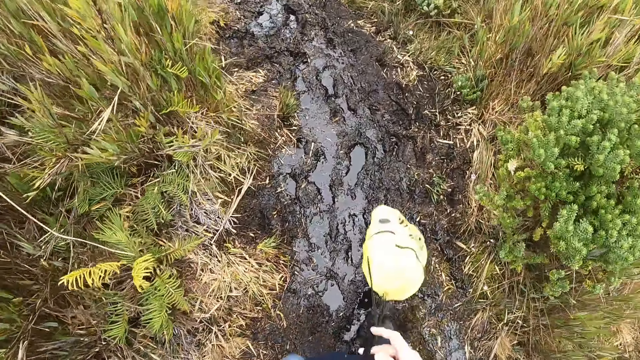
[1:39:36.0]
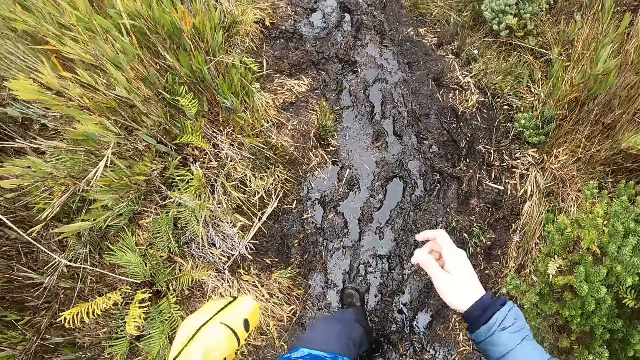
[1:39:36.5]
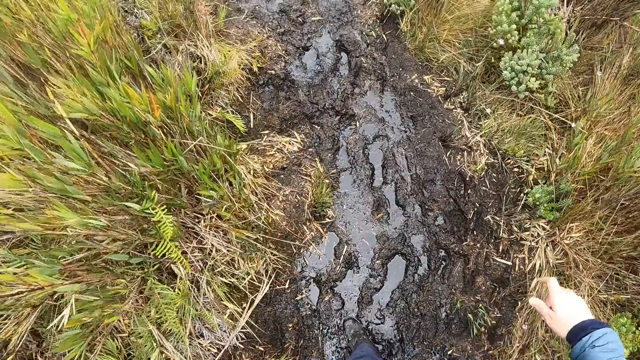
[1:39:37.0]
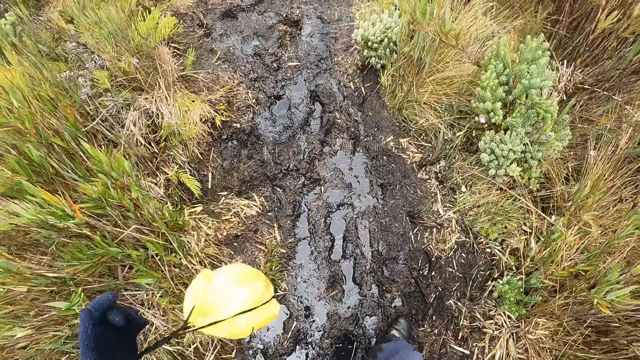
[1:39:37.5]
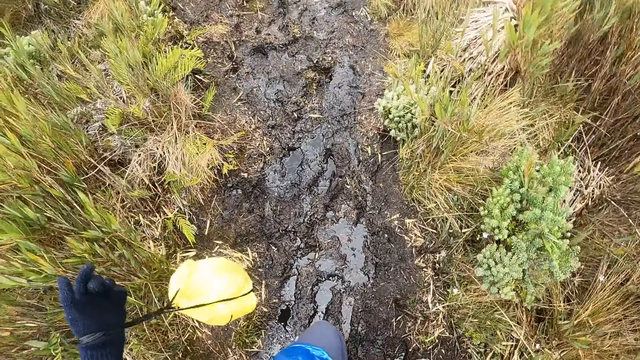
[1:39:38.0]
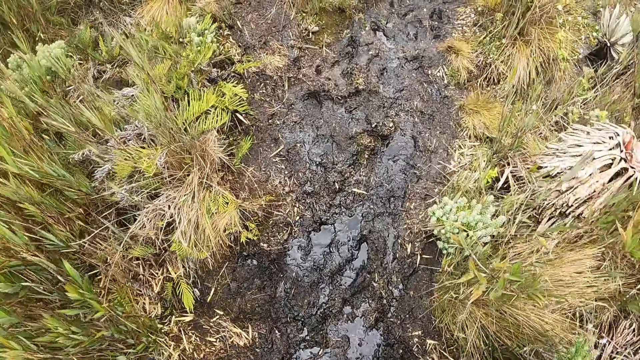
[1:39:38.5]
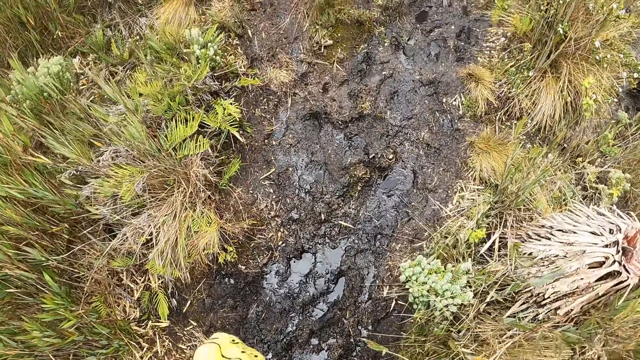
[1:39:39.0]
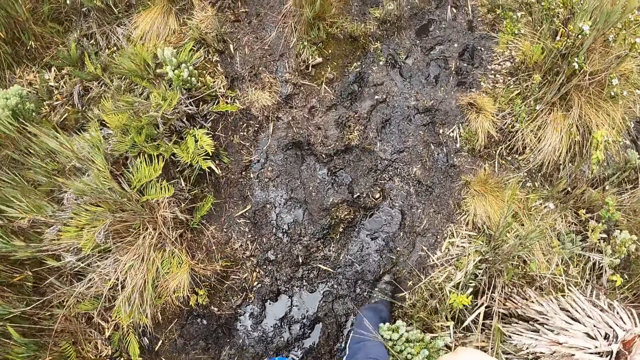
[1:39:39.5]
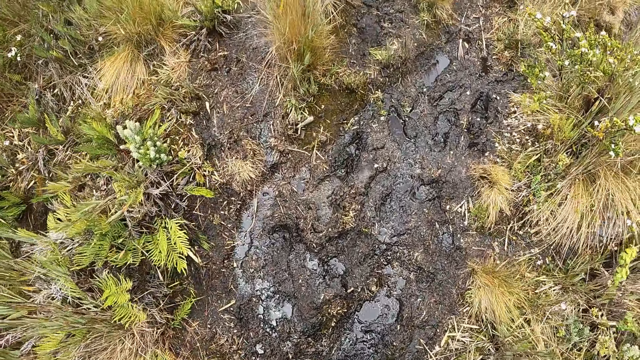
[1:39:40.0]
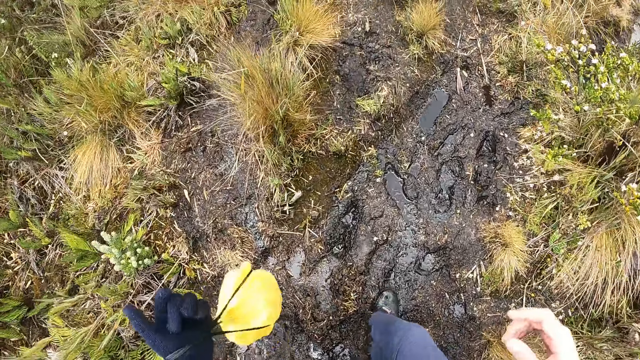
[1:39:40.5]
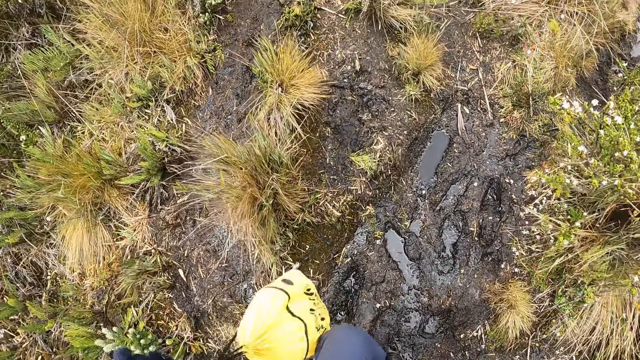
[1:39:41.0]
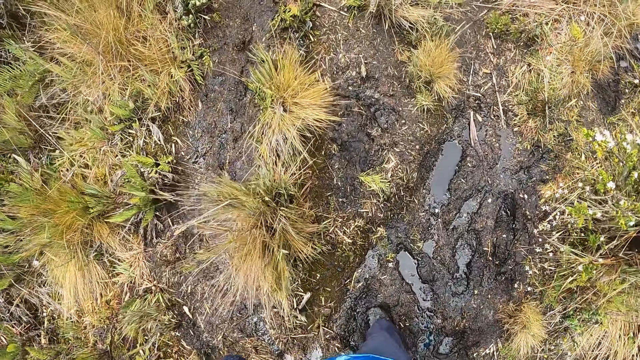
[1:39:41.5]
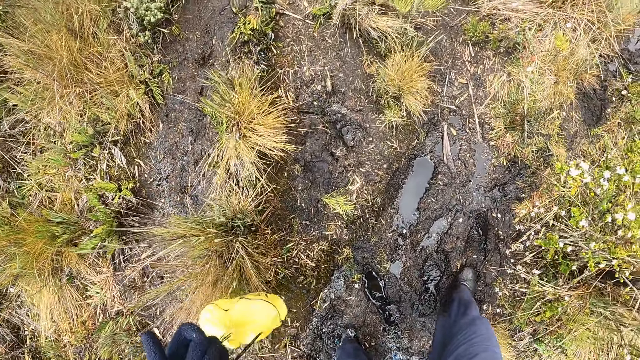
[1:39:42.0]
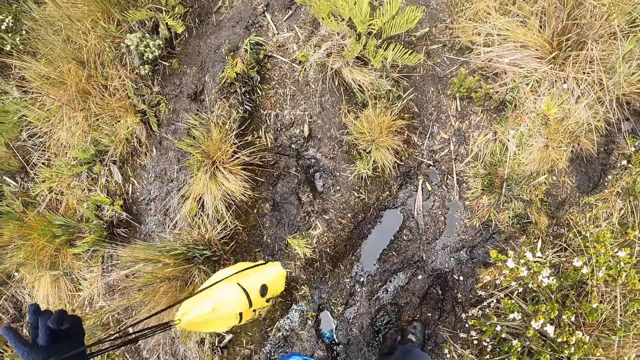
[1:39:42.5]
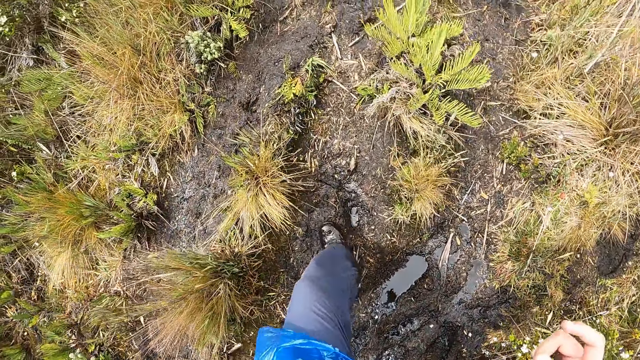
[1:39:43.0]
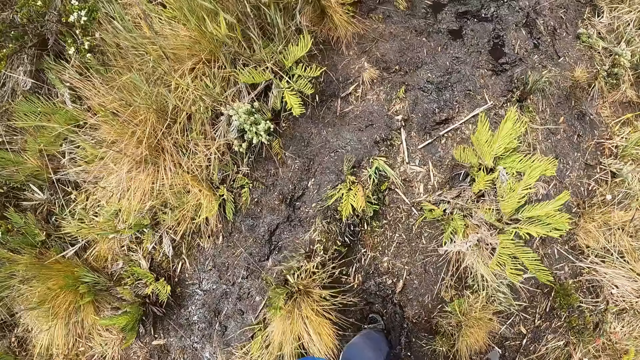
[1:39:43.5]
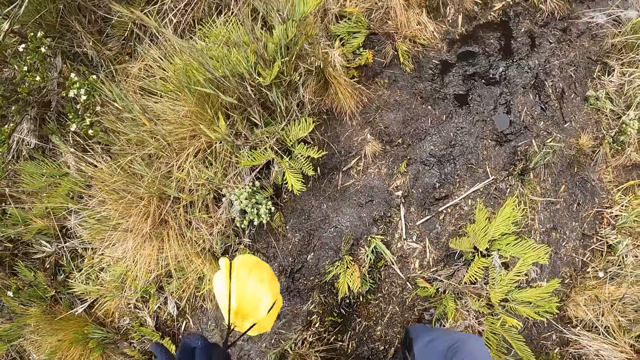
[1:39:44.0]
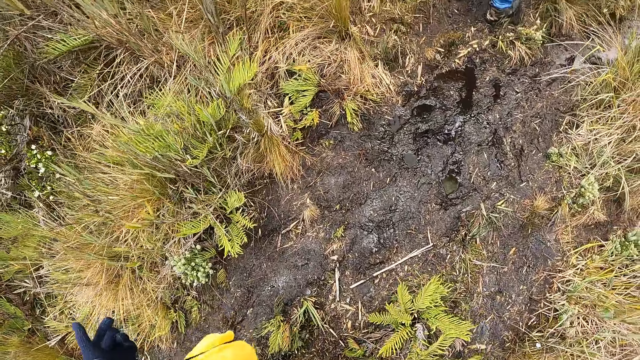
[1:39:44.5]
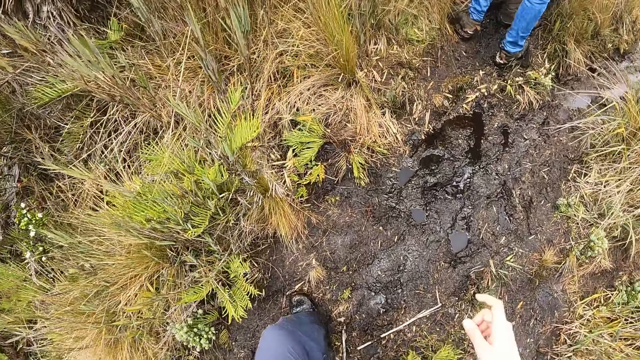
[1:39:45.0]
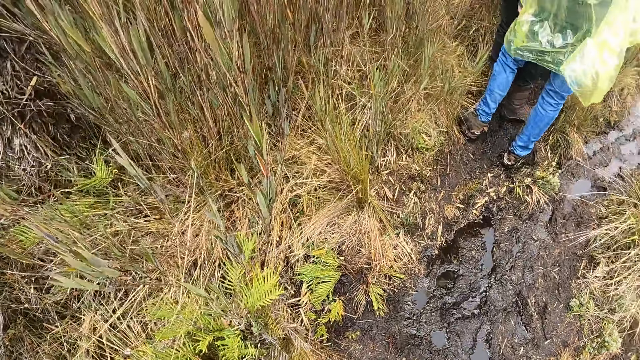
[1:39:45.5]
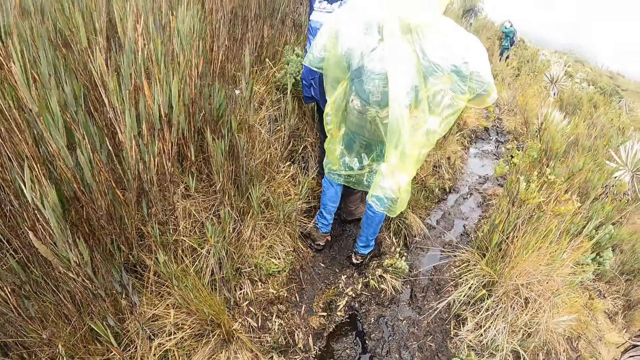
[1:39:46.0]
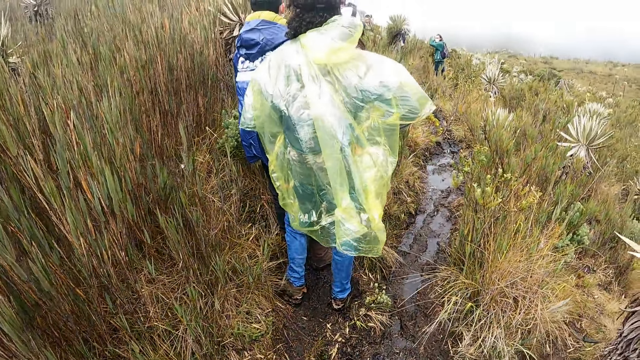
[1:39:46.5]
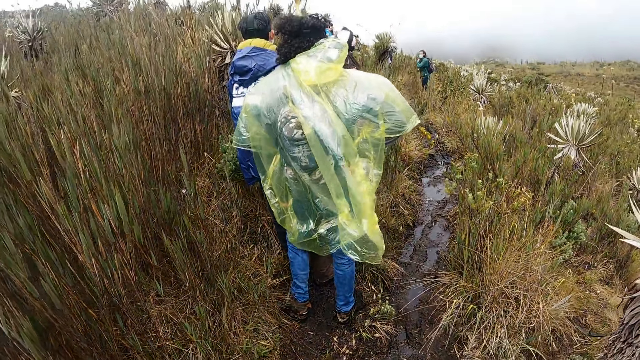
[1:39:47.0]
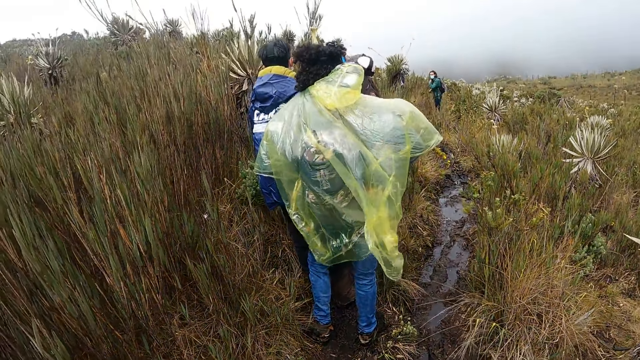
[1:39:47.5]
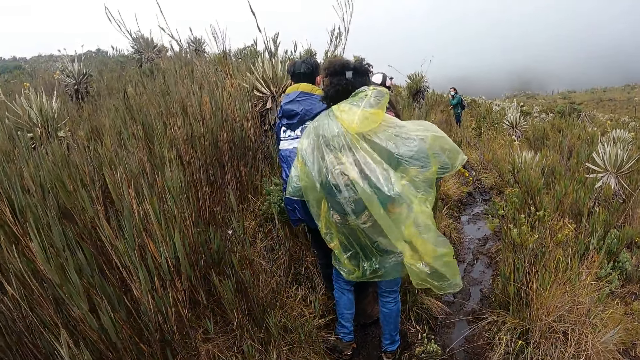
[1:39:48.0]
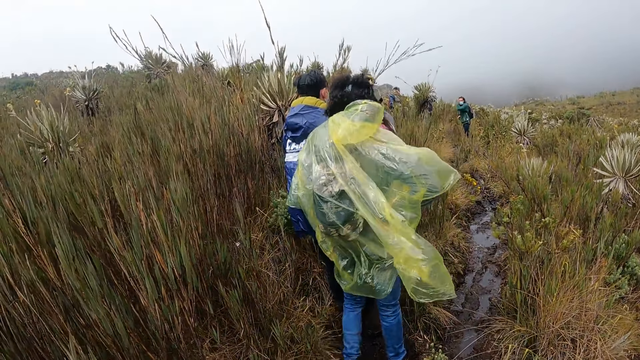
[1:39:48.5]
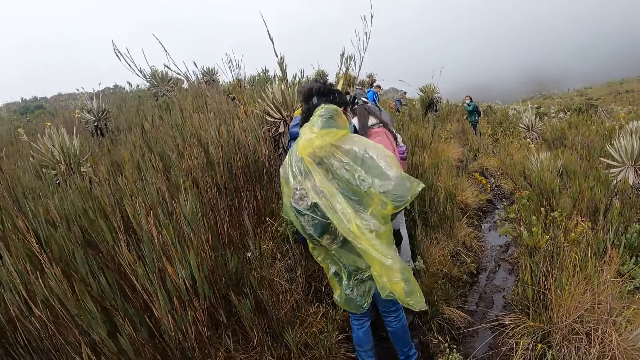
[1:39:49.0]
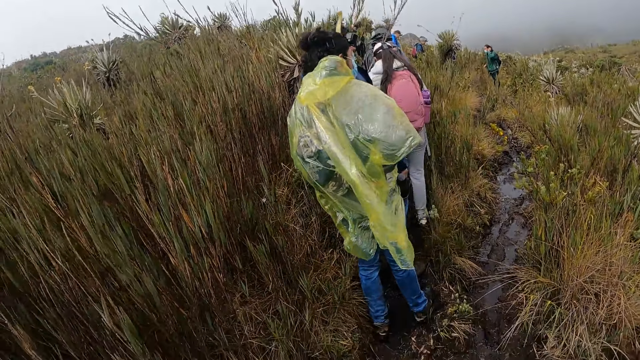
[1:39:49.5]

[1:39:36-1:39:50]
The camera wearer removes his right hand from the yellow bag. He raises his right hand towards his face. A woman stands.

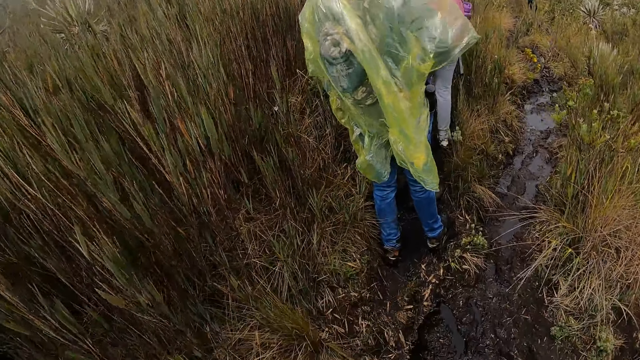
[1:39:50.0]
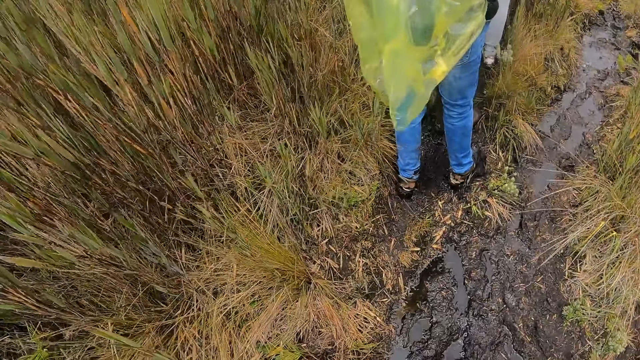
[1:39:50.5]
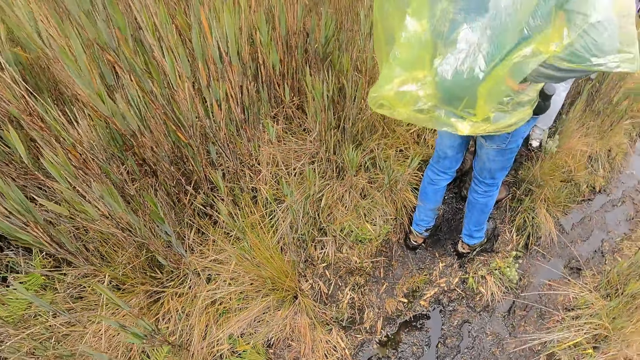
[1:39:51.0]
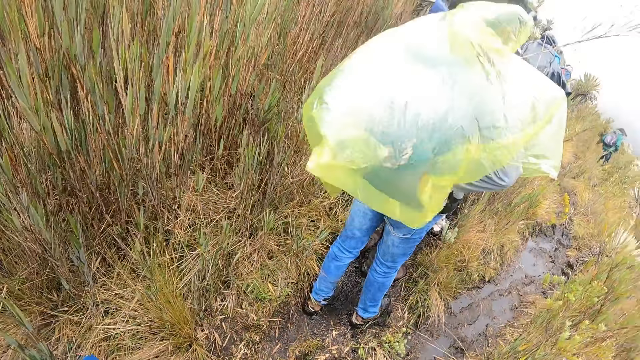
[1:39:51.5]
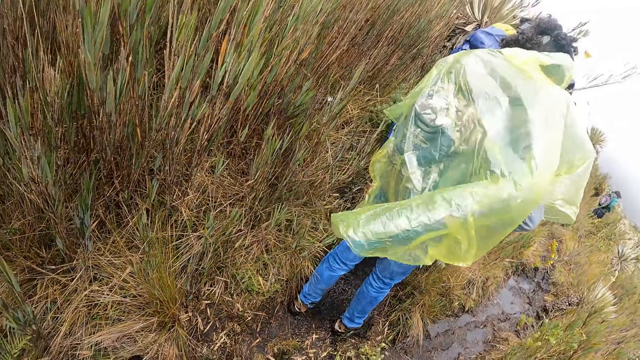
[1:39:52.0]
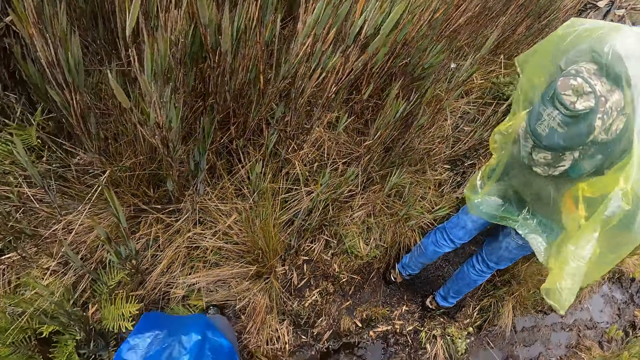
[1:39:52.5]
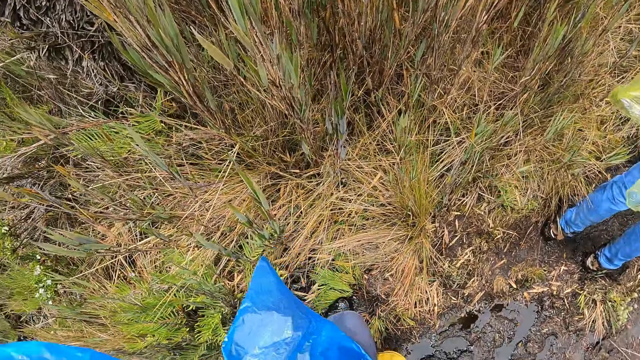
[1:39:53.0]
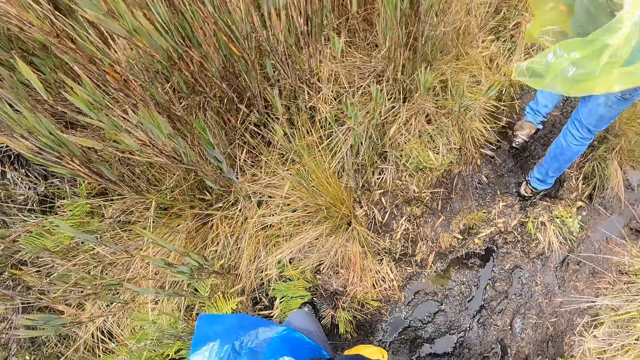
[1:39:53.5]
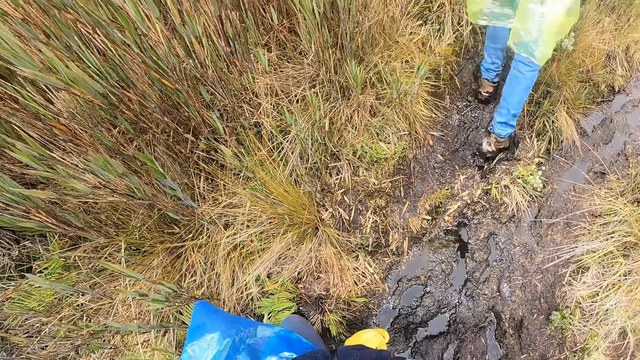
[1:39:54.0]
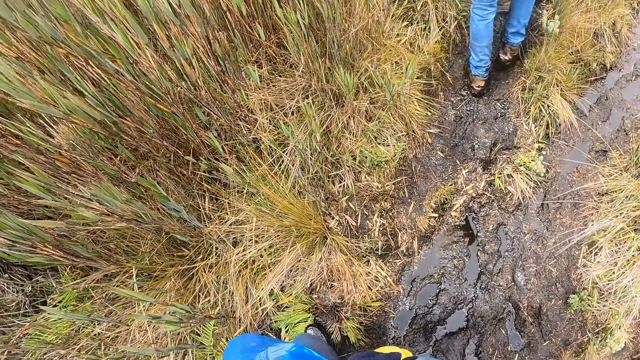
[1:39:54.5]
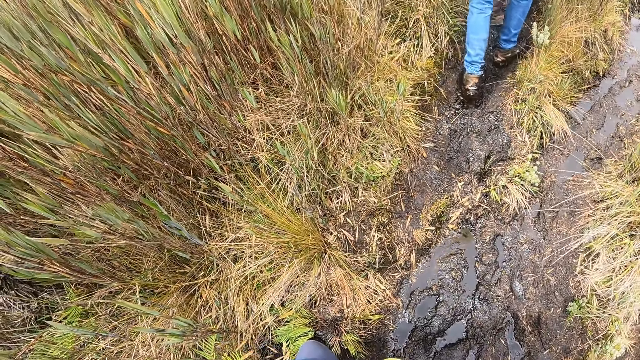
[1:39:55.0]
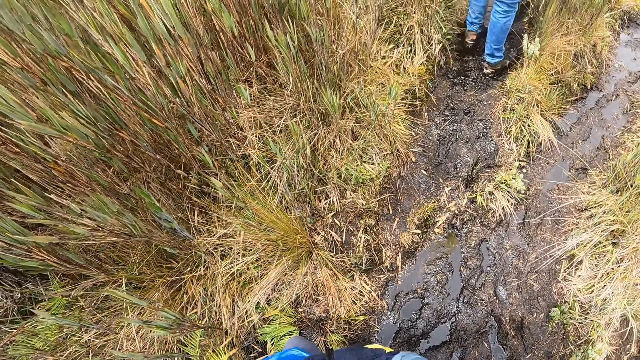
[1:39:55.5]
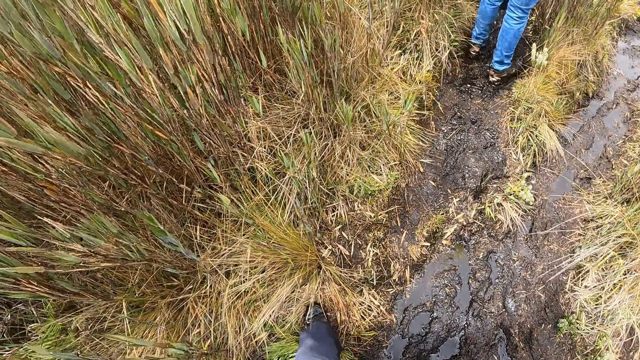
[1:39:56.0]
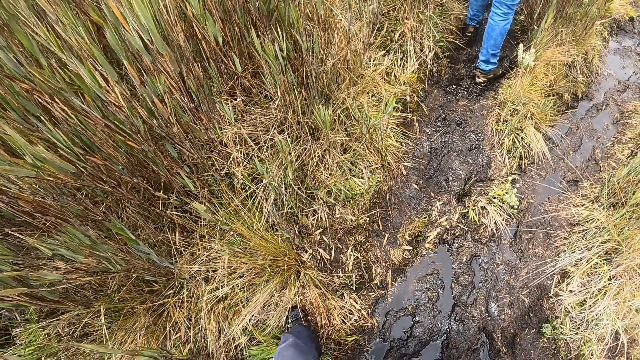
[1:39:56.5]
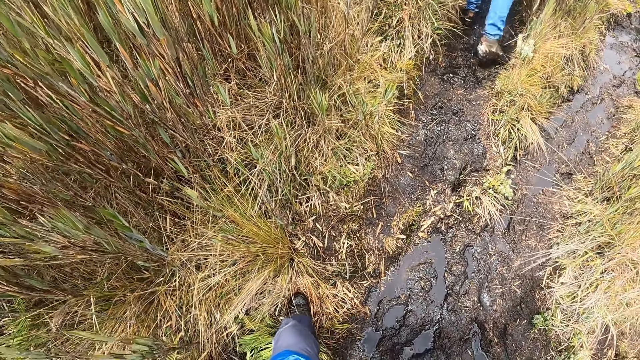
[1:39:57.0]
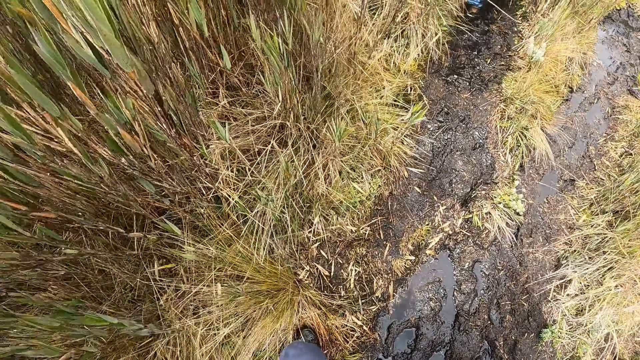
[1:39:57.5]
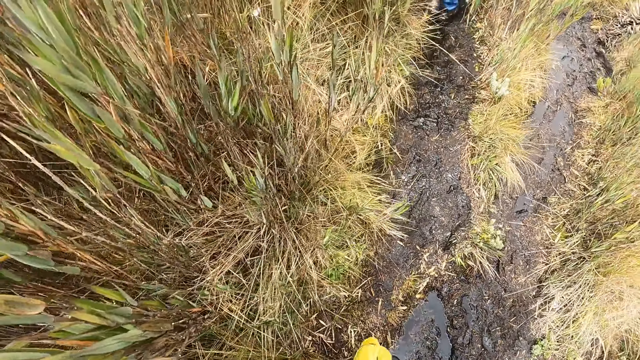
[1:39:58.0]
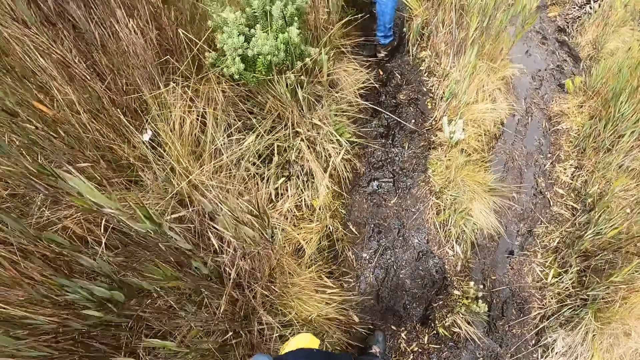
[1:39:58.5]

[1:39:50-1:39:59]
The camera wearer looks around. A man walks along the farm path. A woman walks. The camera wearer walks along the farm path.
